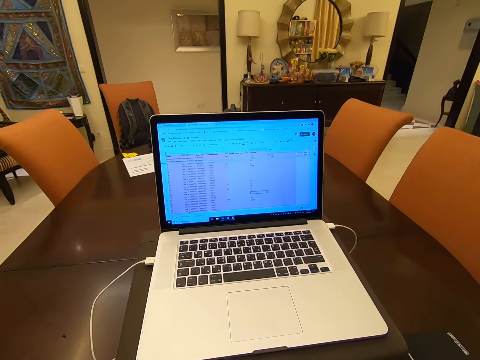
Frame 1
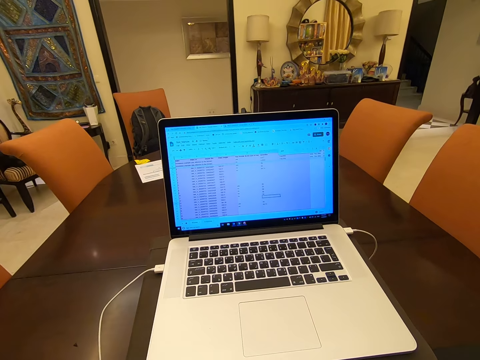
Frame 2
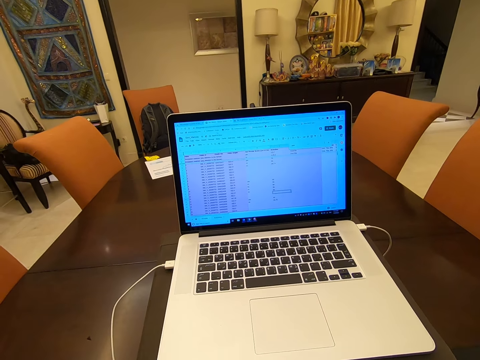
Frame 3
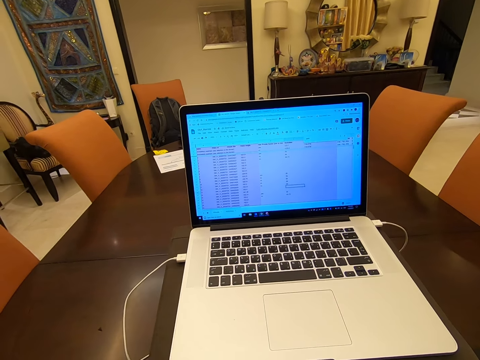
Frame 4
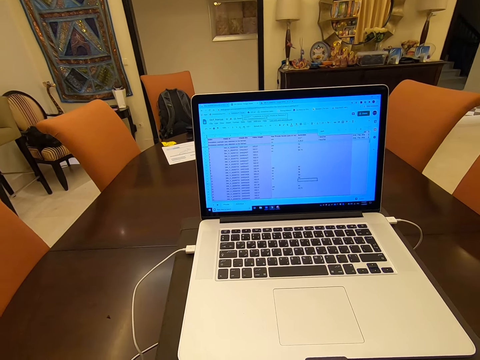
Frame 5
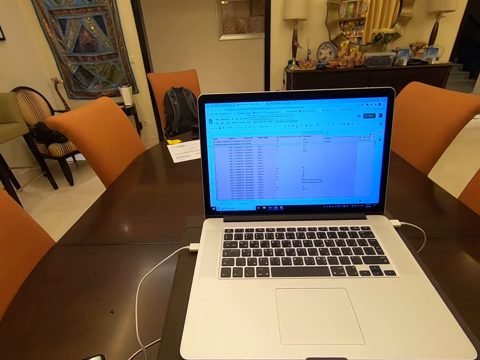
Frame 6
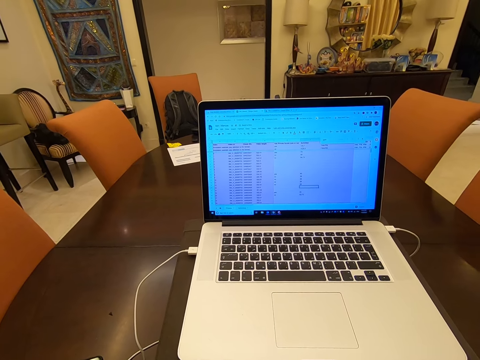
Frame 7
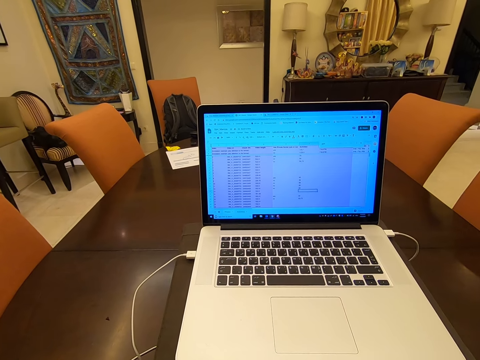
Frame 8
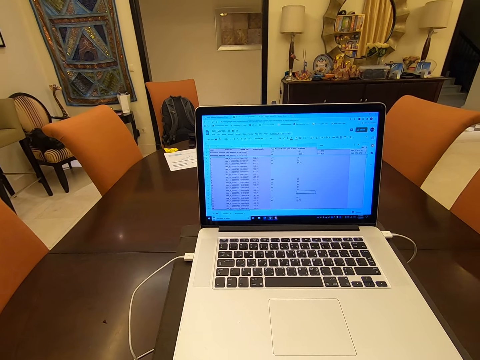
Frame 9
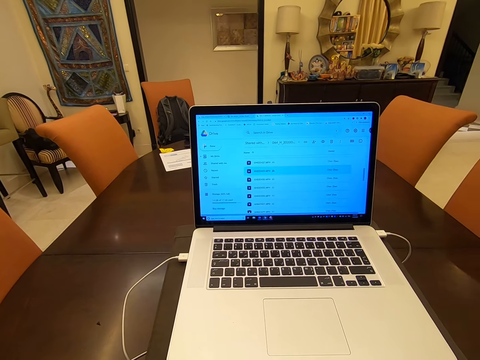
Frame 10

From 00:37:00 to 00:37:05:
The camera wearer operates the laptop.

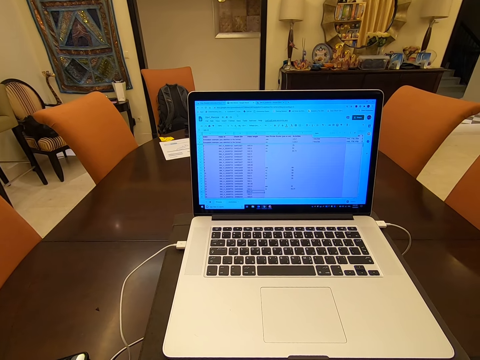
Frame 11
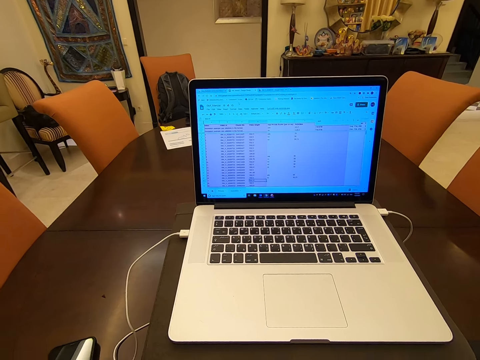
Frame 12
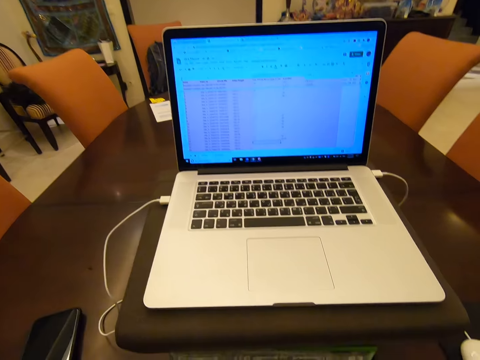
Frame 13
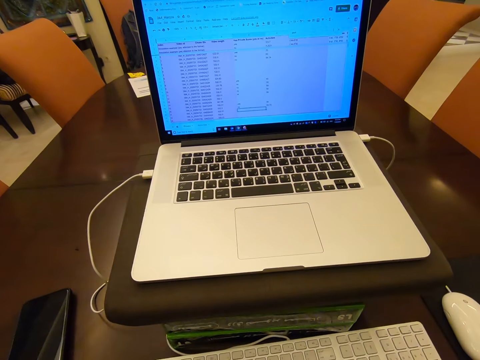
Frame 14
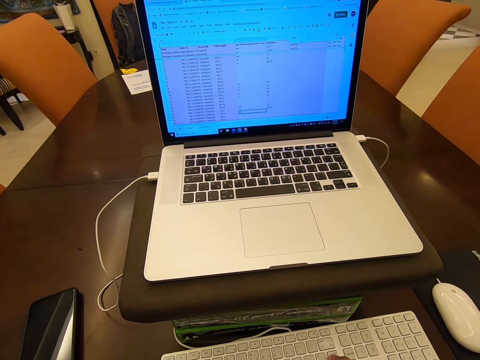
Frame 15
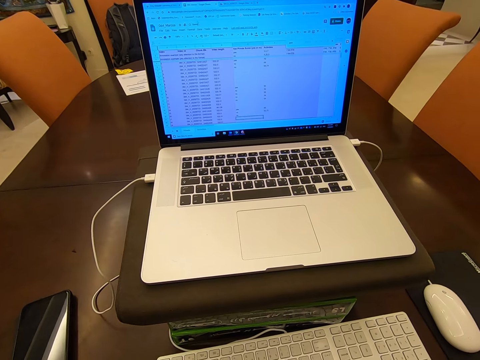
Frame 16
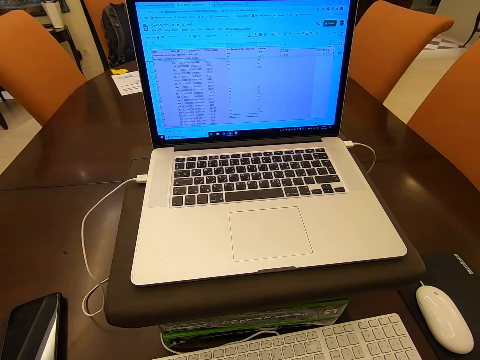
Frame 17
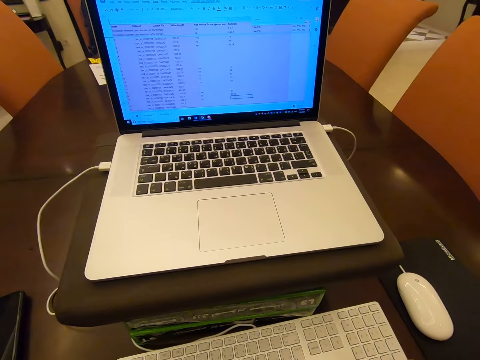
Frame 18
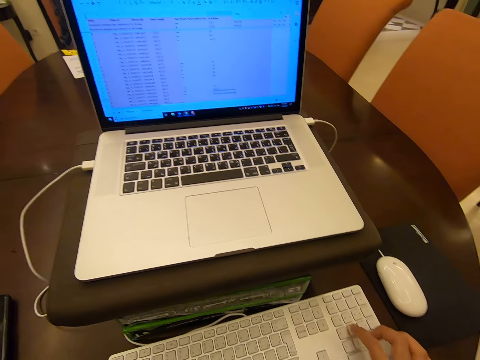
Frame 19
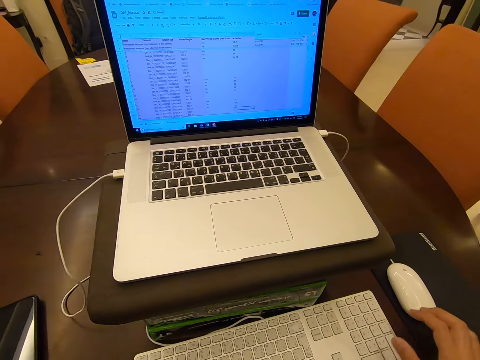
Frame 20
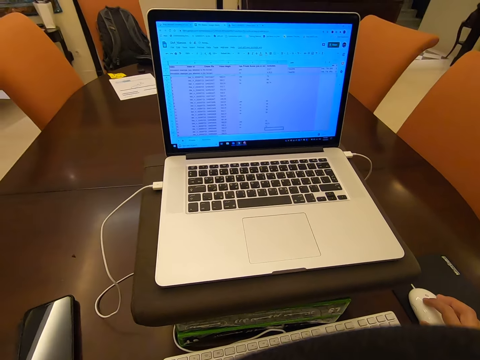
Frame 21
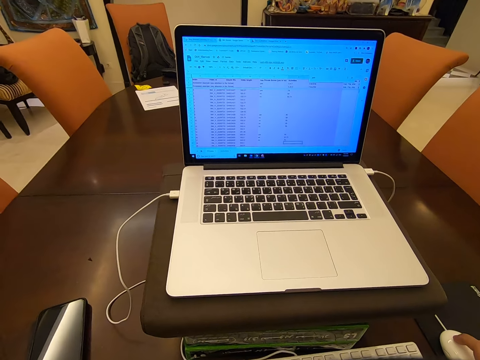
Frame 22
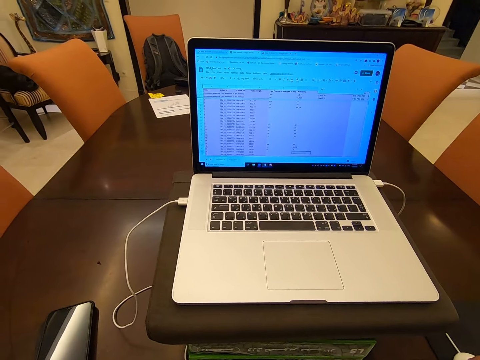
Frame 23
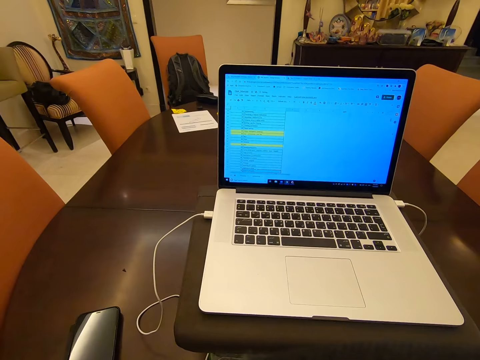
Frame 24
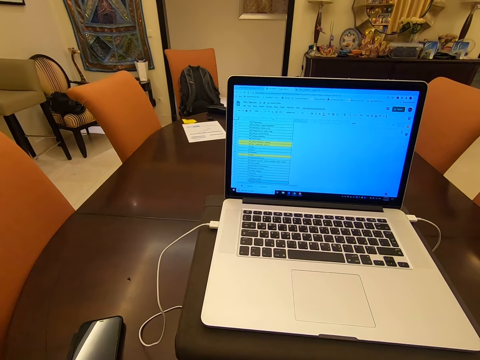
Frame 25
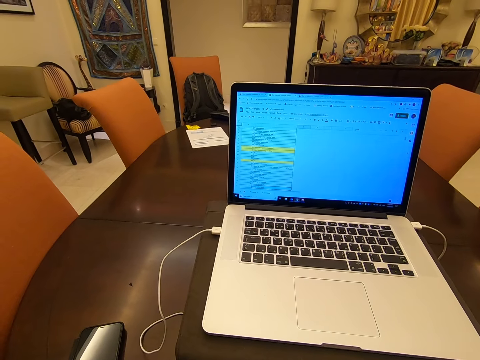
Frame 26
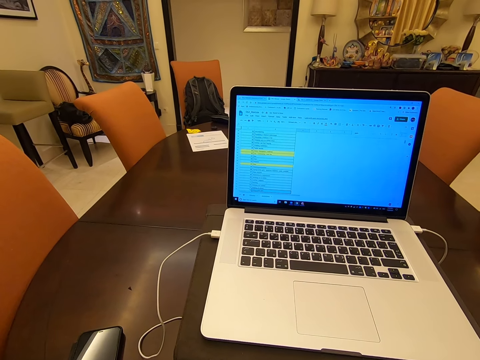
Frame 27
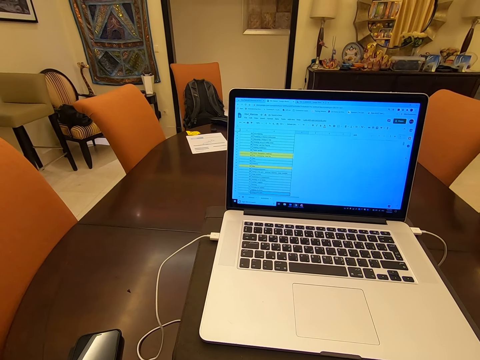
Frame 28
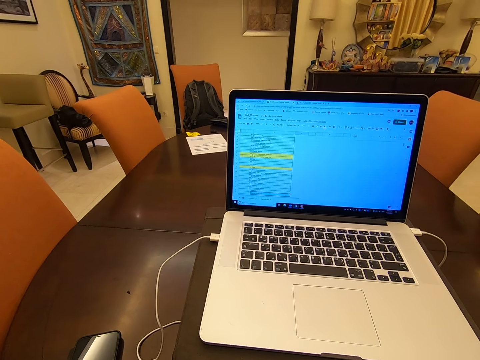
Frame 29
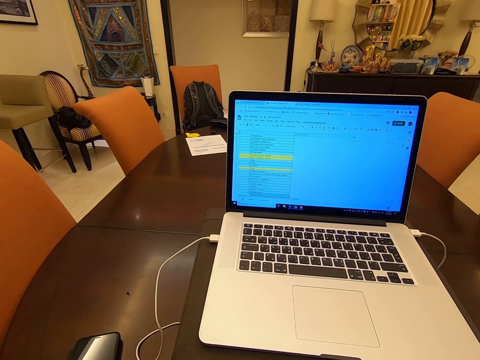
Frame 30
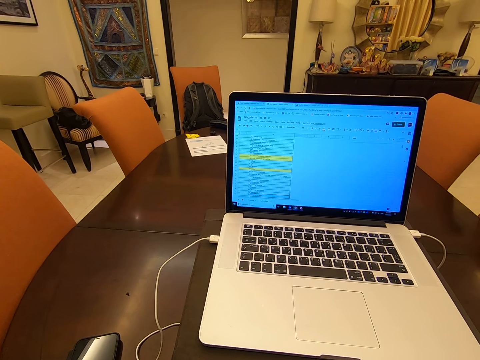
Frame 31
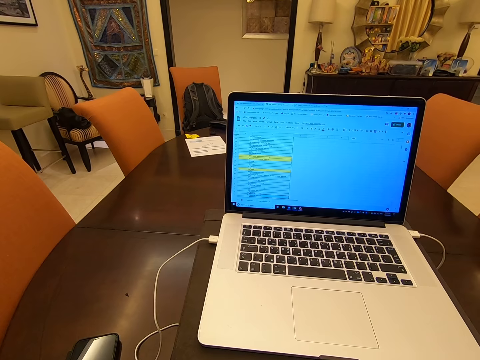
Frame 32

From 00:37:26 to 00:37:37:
The camera wearer types on the keyboard. They touch the keyboard. They click the mouse. They hold the mouse. They operate the laptop.

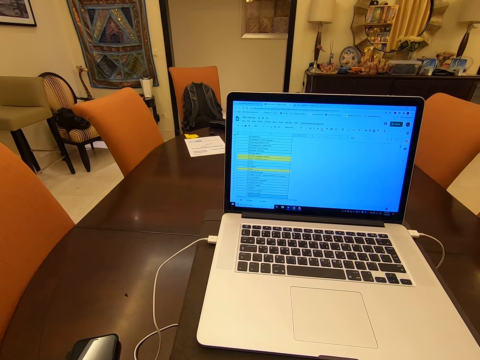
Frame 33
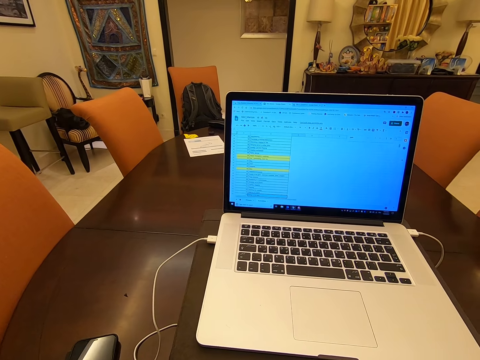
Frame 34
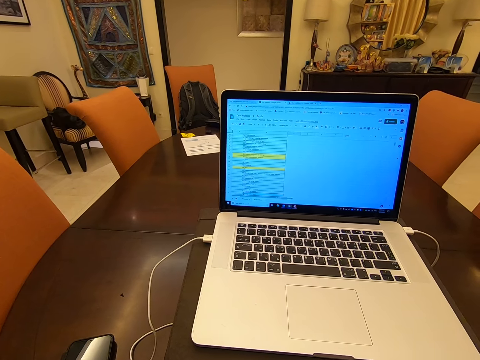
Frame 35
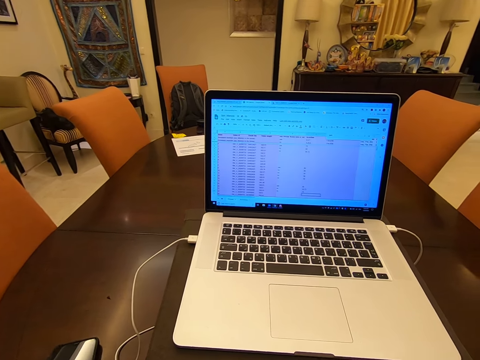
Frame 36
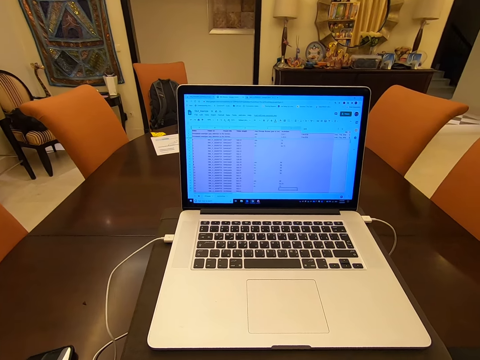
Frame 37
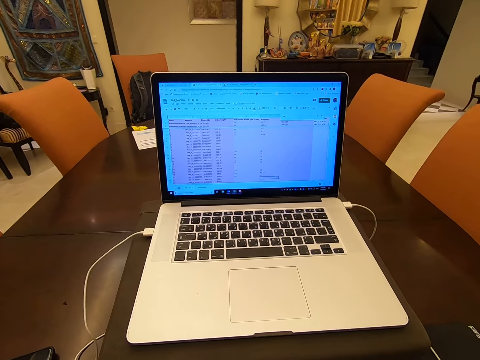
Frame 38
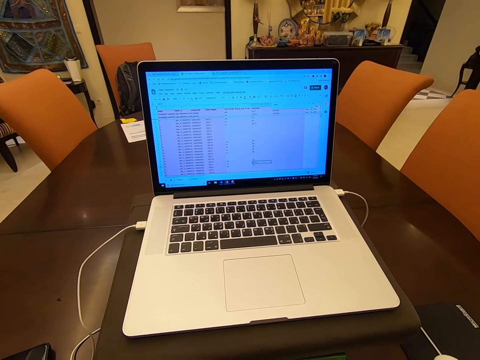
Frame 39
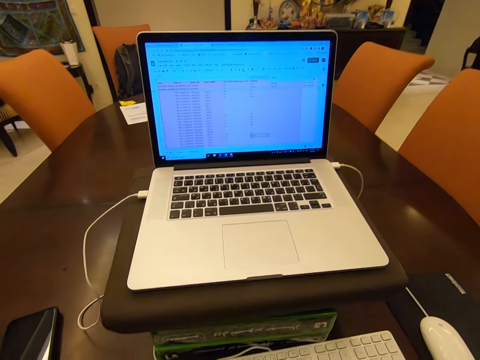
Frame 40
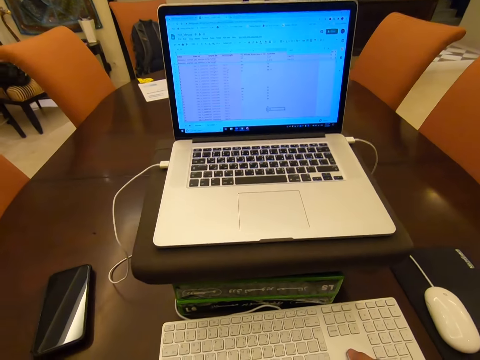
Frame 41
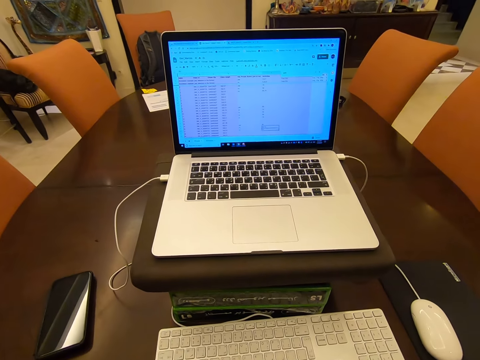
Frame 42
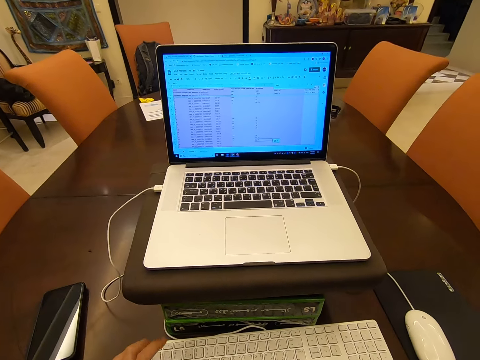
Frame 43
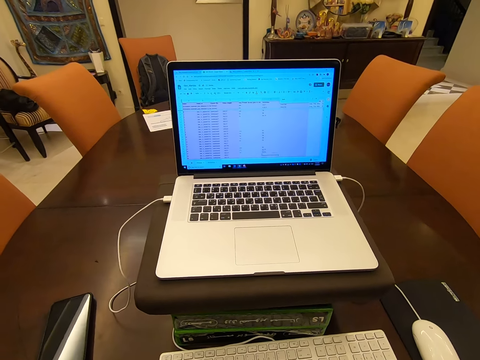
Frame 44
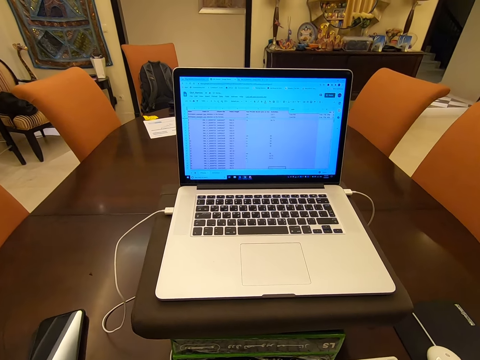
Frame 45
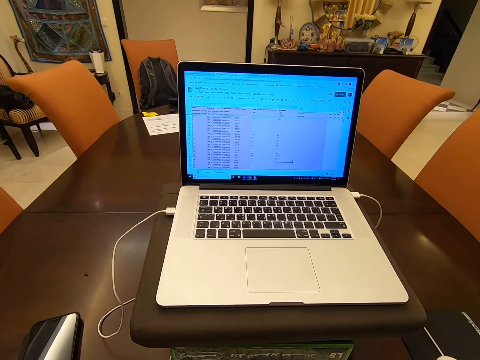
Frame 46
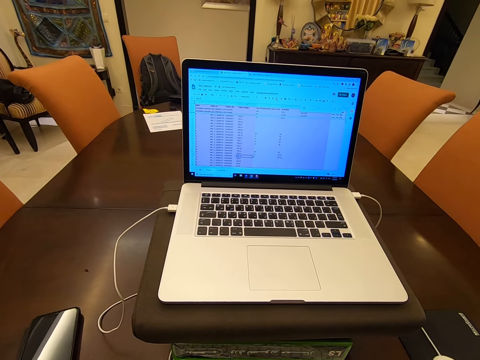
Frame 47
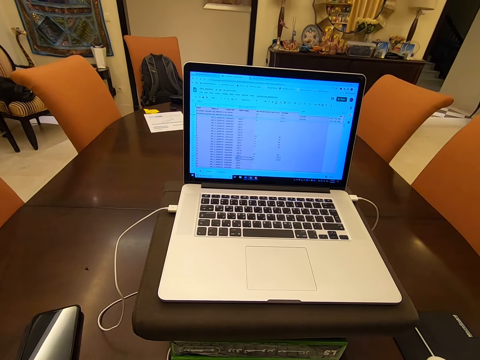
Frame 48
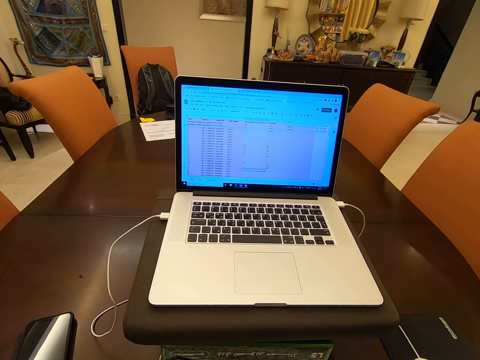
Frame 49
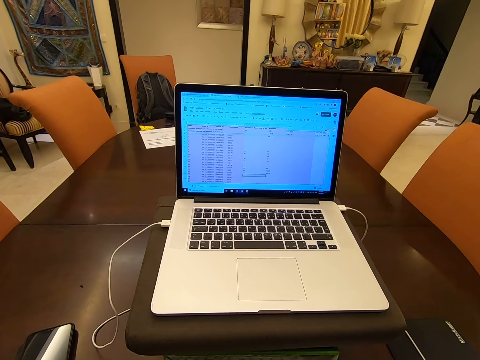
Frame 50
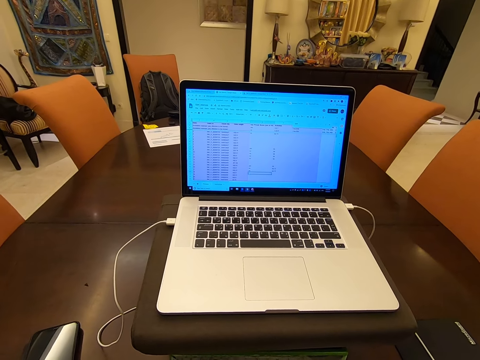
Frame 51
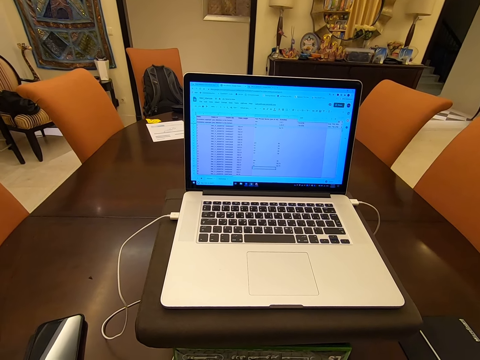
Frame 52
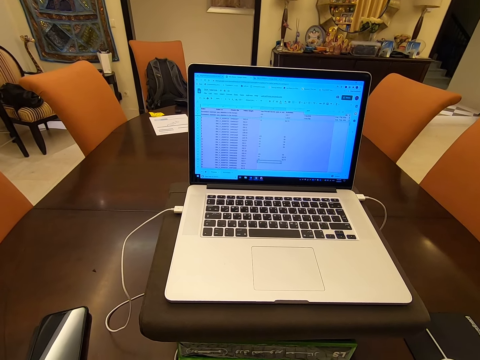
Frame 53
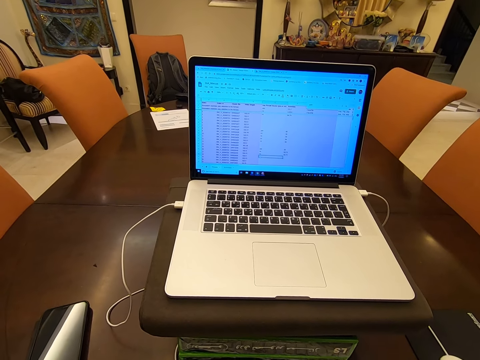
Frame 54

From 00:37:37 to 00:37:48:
The camera wearer presses the keyboard. They press the keyboard using the left hand. They operate the laptop.
